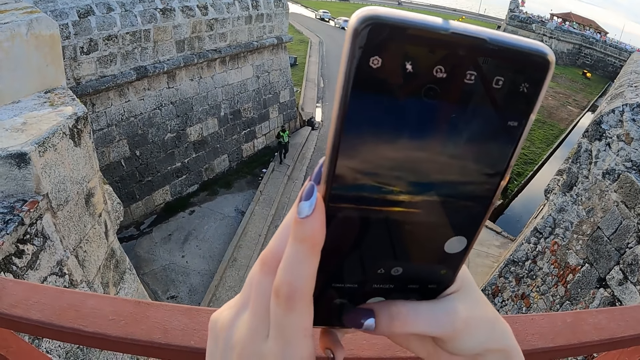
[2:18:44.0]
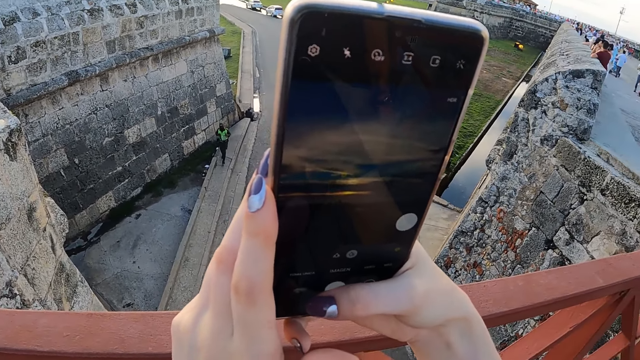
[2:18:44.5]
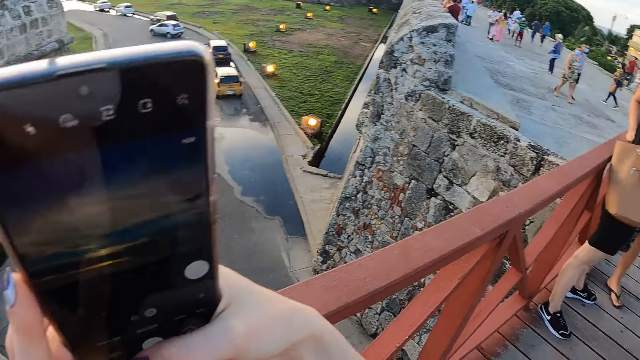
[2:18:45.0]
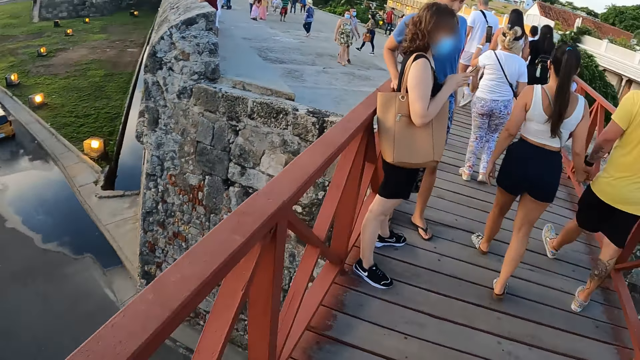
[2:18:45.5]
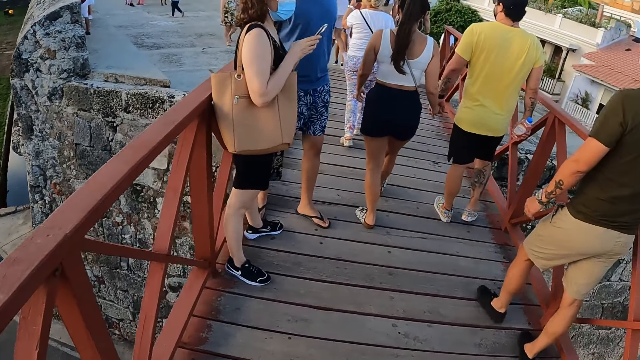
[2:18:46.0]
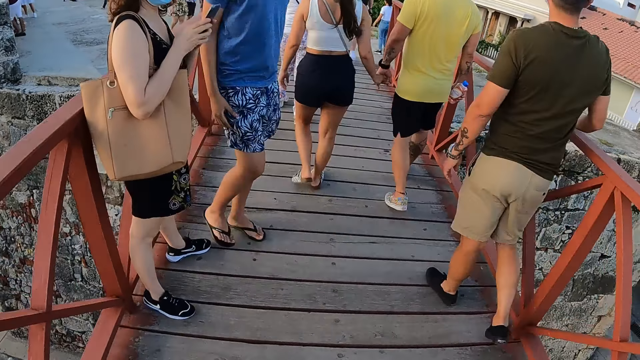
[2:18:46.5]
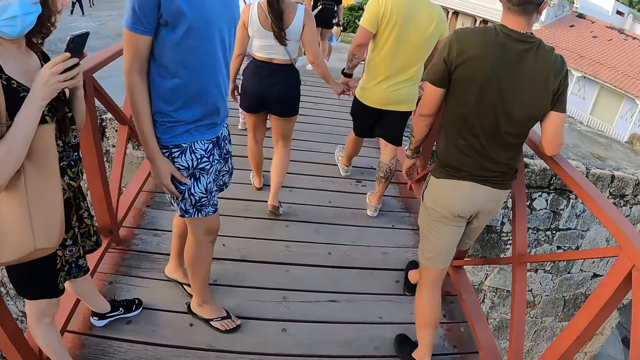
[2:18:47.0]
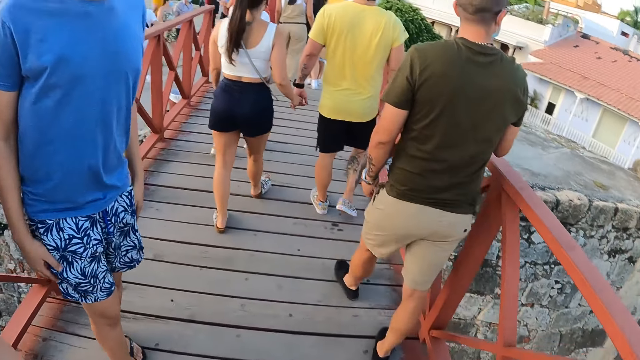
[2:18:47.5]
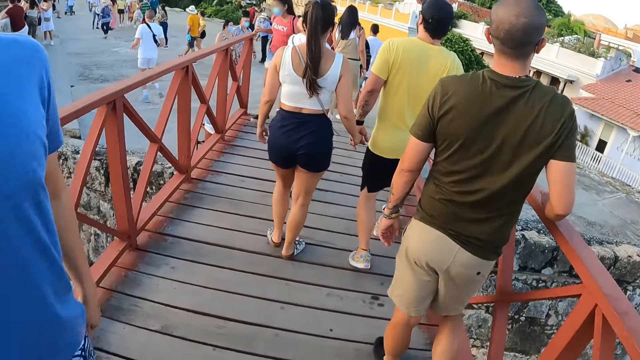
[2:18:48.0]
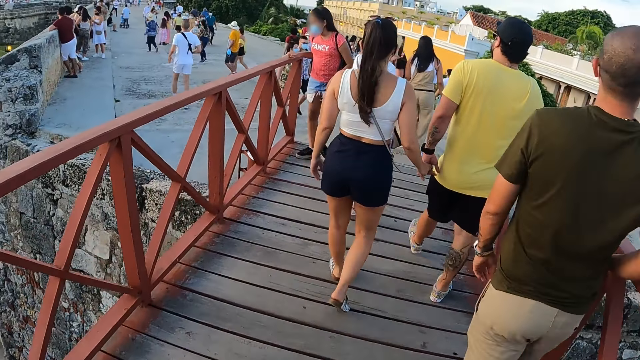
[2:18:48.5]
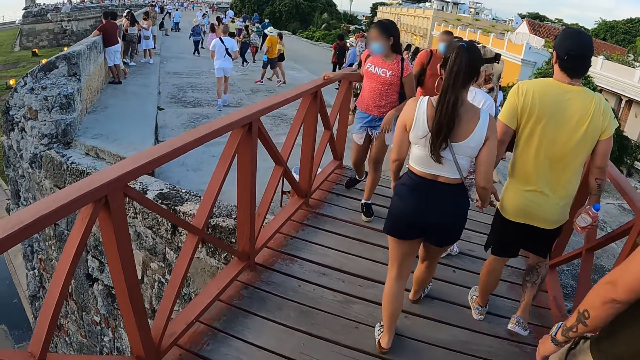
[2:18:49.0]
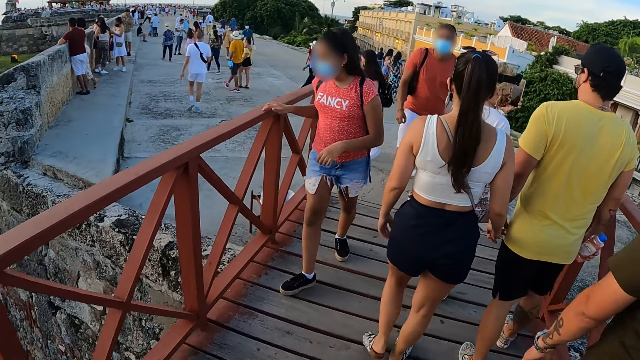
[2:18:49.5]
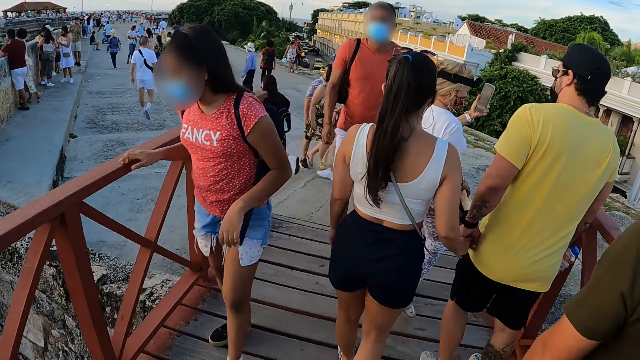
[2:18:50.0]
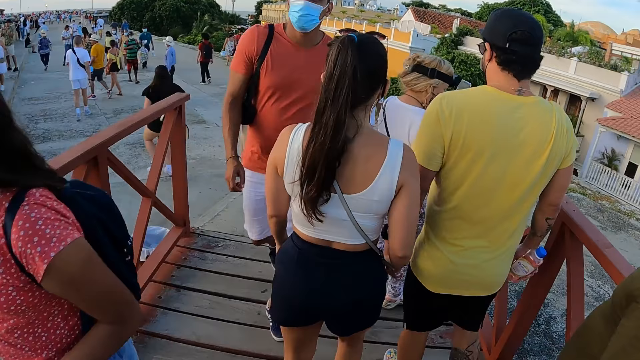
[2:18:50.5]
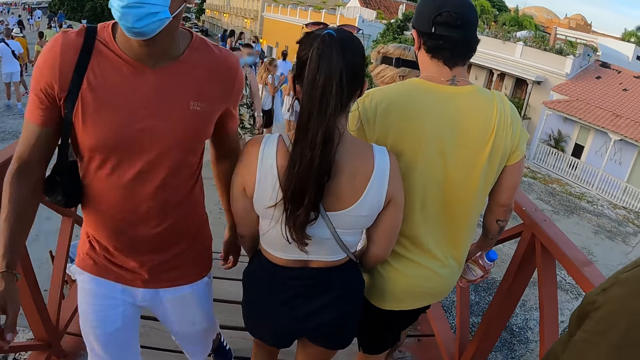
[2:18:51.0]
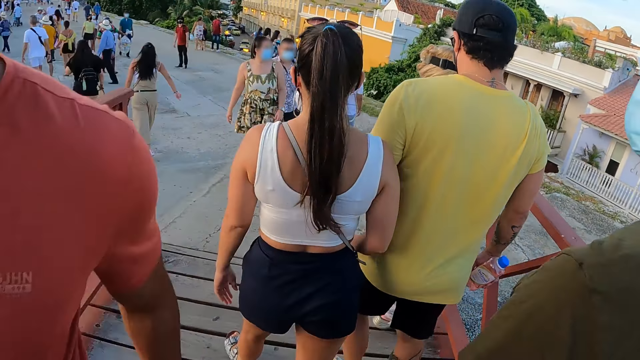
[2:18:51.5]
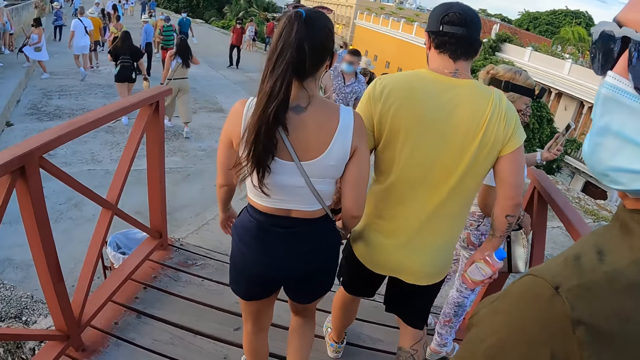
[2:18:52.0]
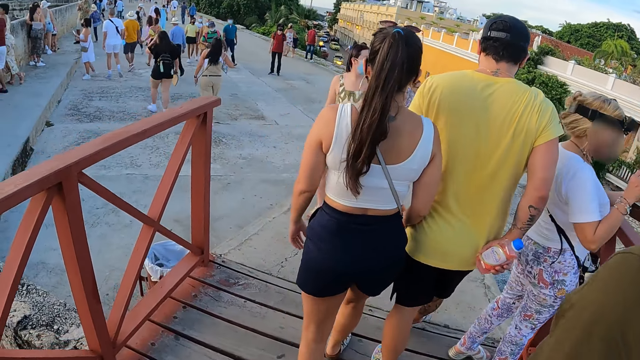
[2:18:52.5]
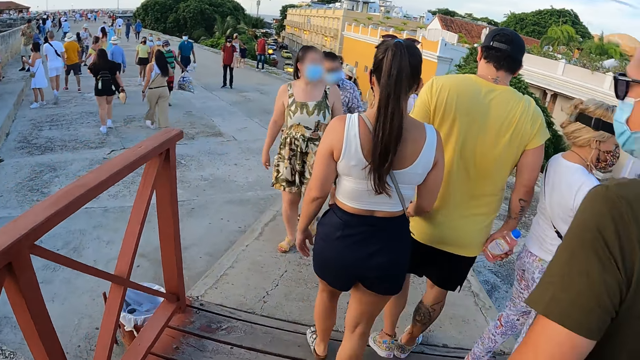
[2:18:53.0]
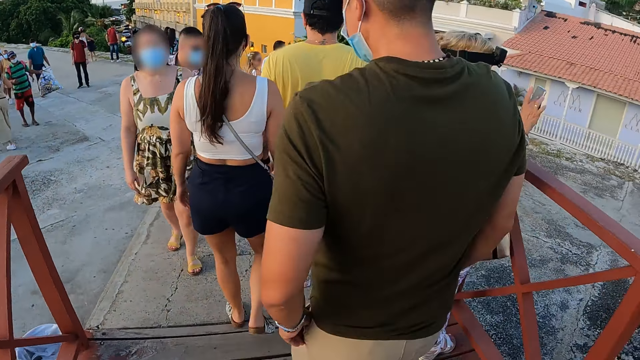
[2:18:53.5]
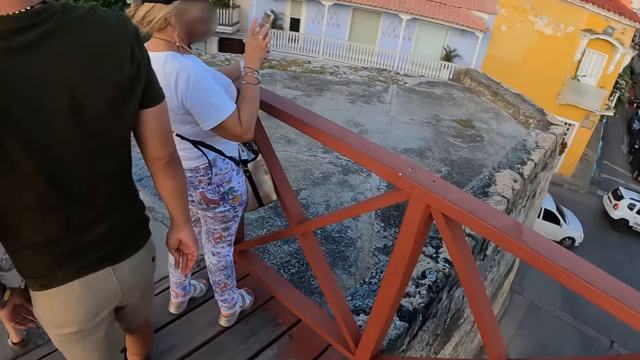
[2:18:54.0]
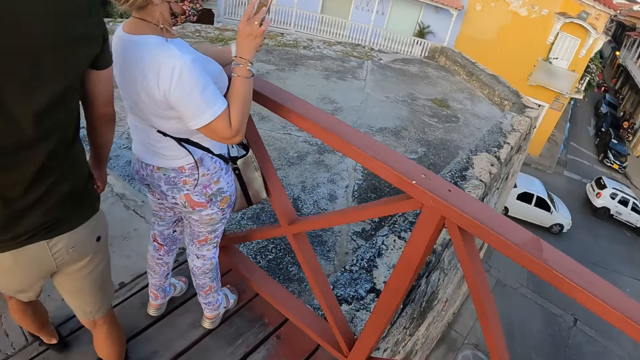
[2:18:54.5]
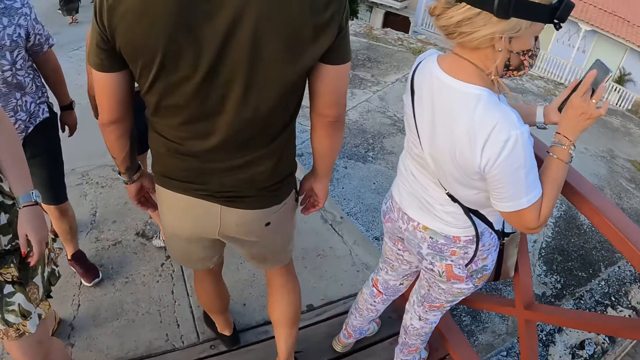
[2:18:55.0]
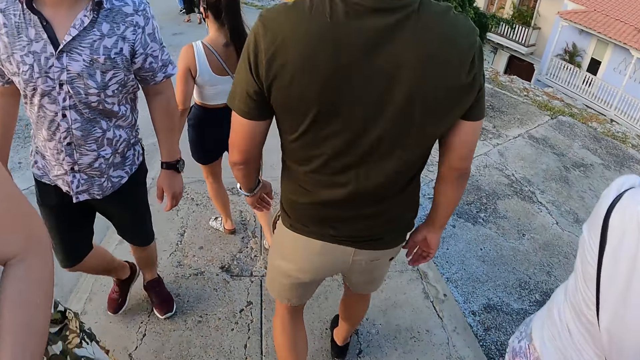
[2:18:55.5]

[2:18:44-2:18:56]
The camera wearer looks around. They walk across the bridge.

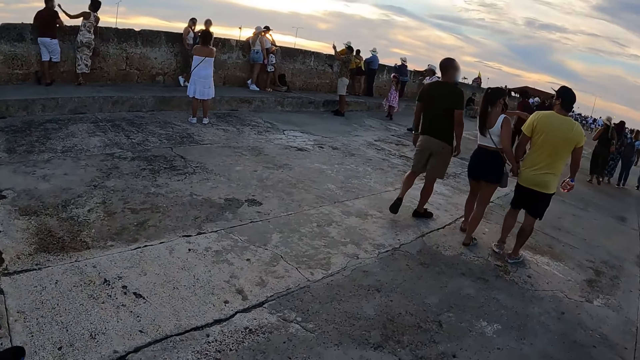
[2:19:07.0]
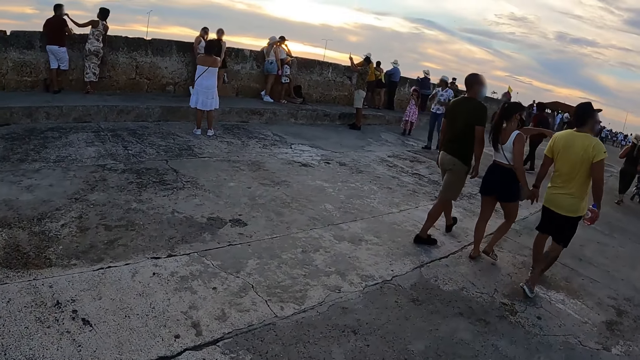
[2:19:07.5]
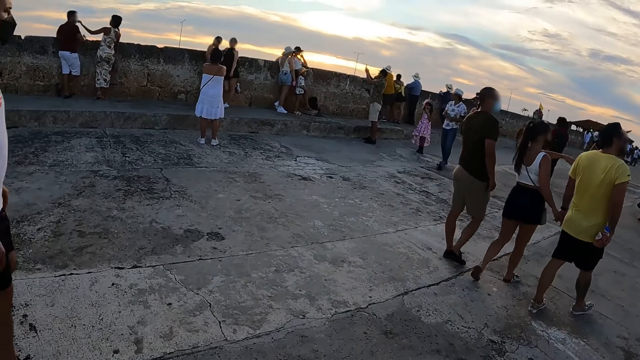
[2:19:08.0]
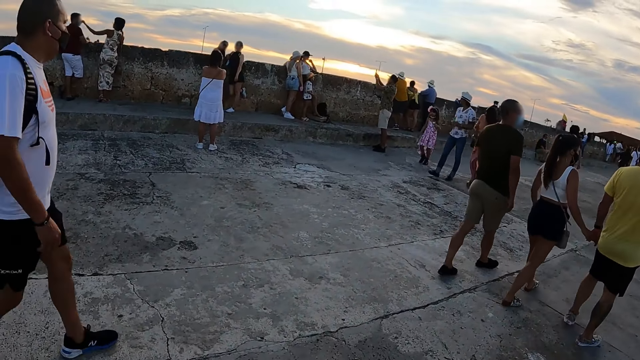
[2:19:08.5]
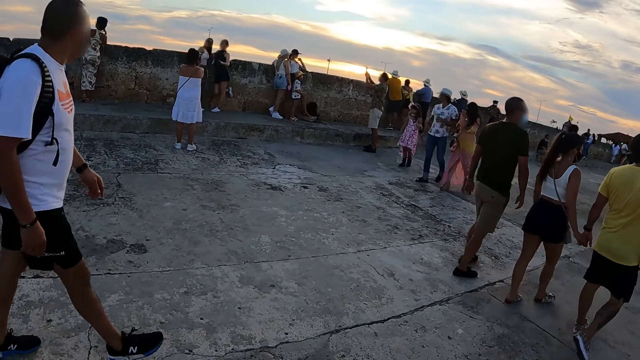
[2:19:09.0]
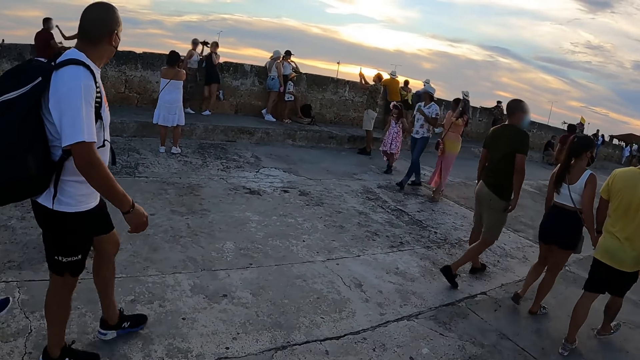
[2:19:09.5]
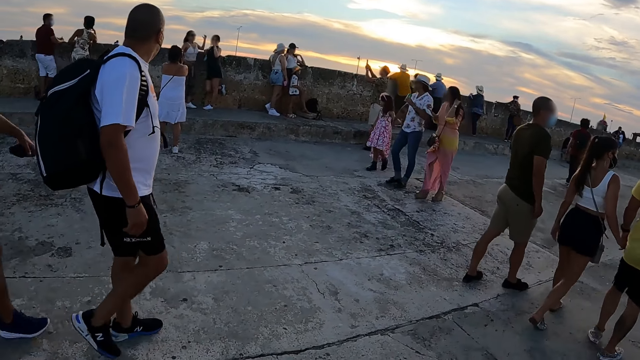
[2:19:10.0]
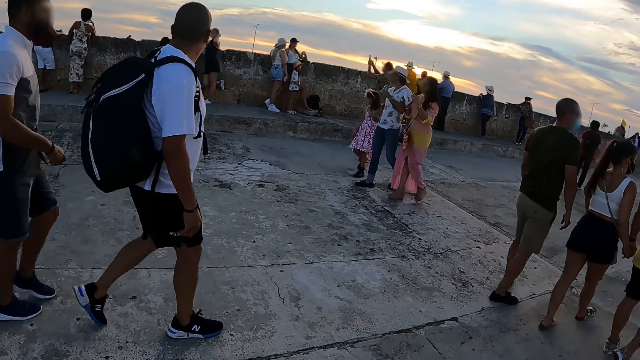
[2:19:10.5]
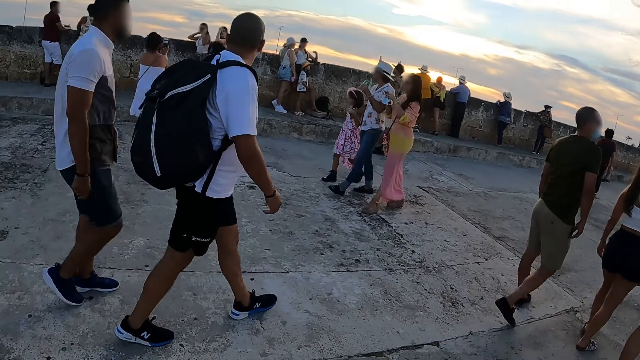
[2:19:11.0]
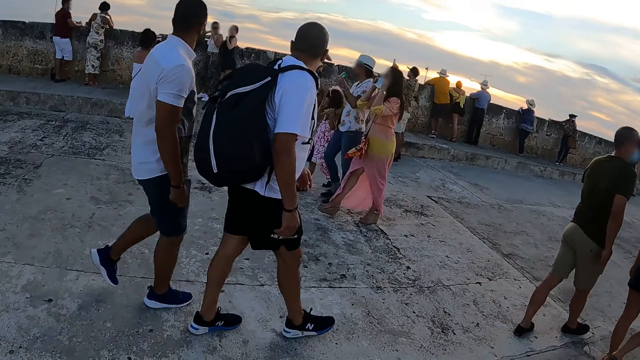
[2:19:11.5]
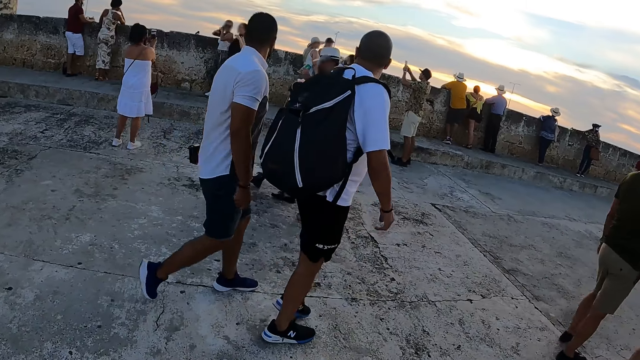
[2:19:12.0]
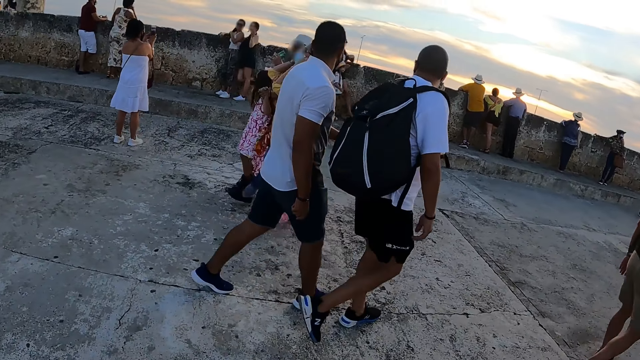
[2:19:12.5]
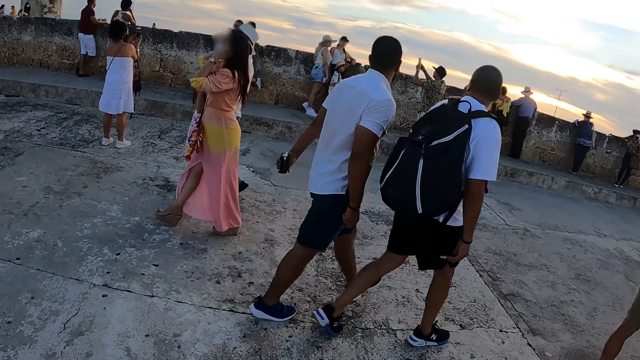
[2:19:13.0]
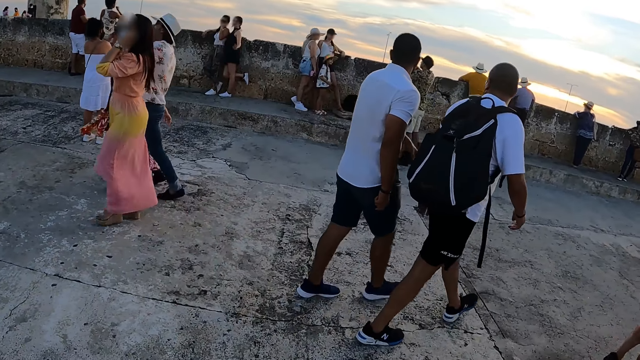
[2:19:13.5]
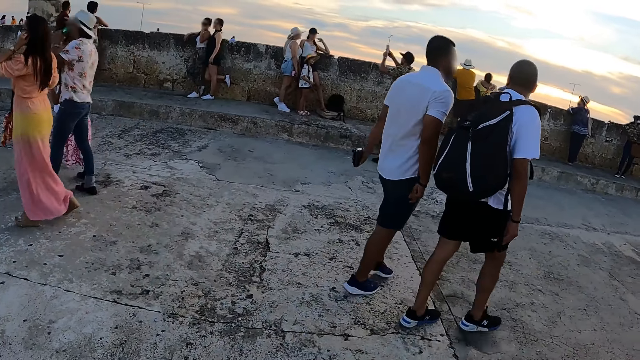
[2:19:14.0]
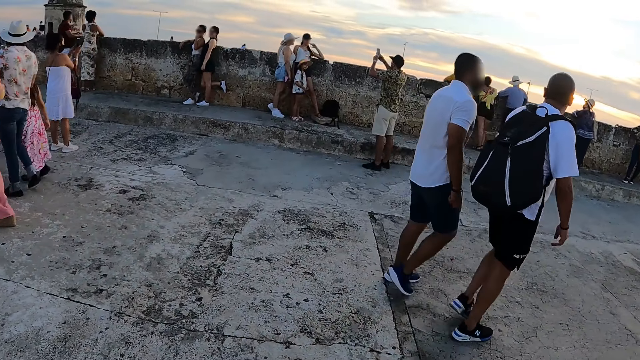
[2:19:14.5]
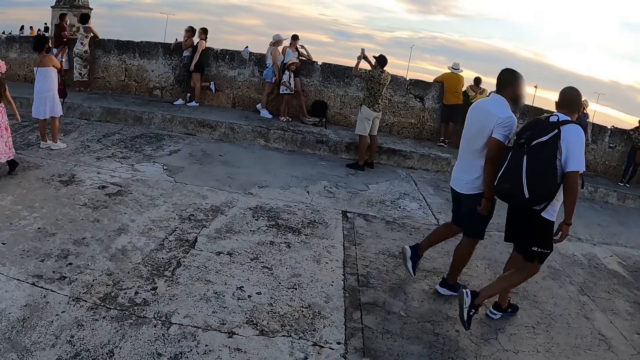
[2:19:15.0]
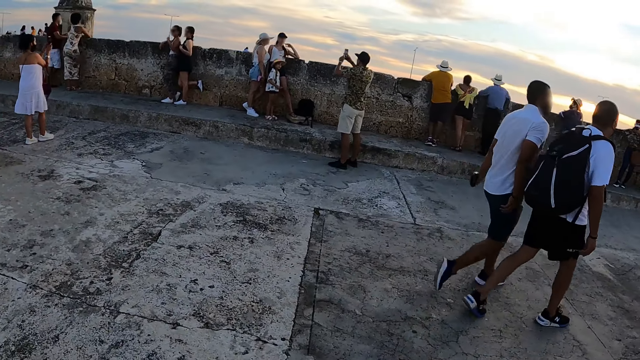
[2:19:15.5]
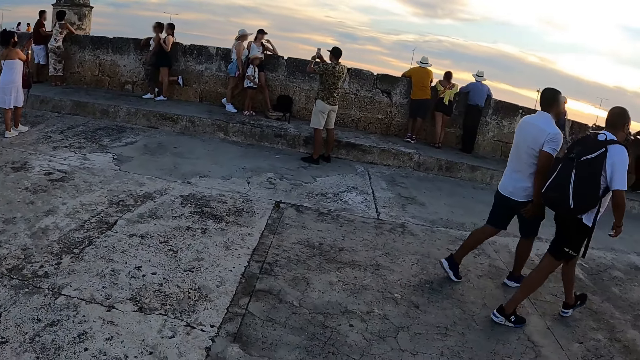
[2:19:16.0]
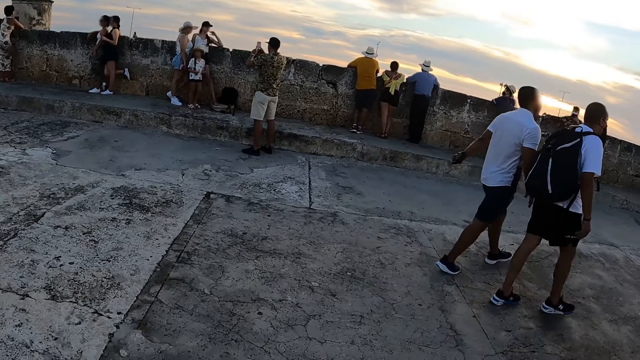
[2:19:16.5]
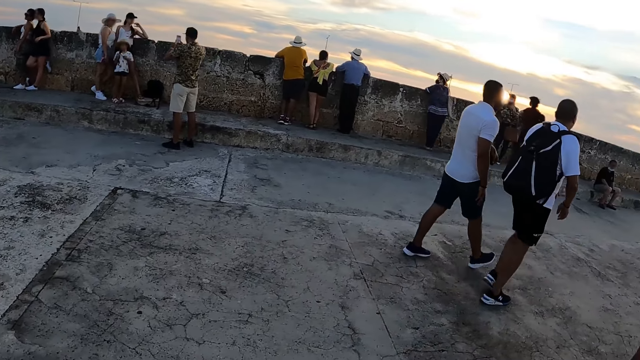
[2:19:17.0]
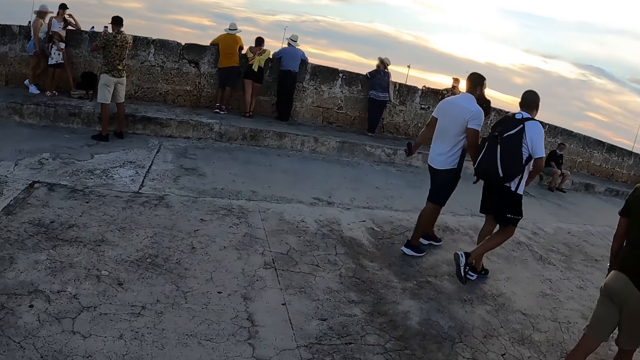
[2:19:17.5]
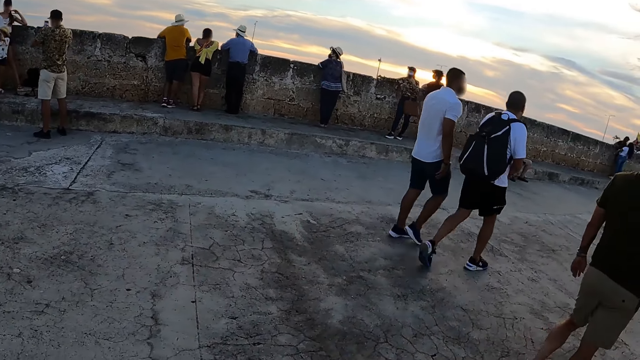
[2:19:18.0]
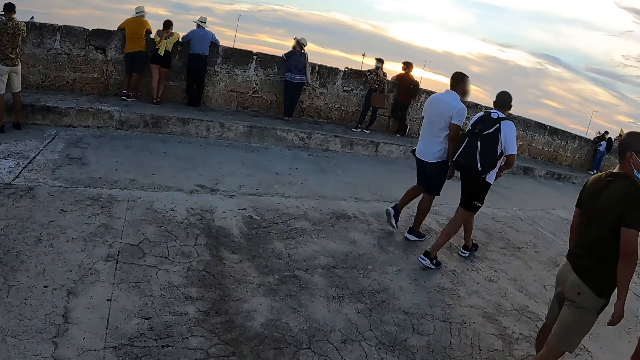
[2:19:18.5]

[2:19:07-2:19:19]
The camera wearer walks around the pavement. They walk along the pavement.
